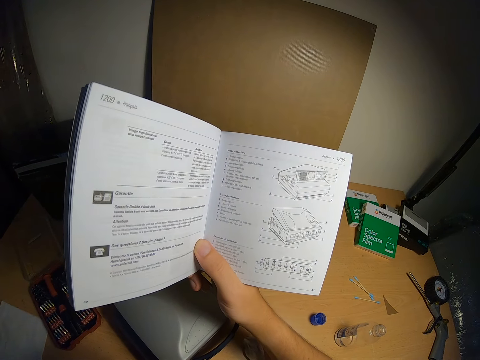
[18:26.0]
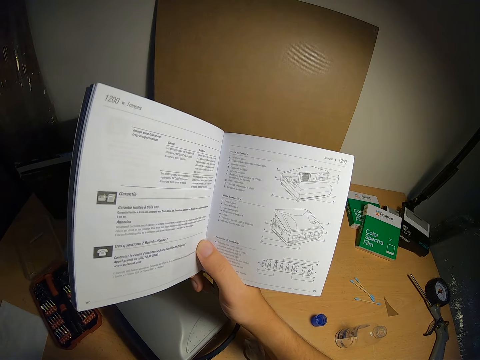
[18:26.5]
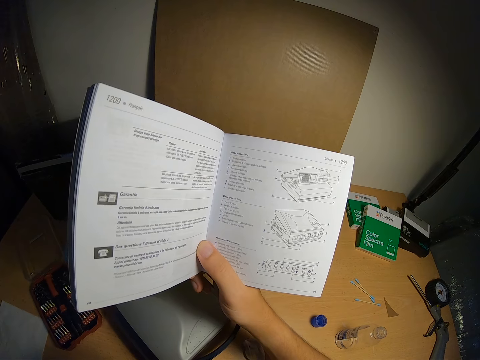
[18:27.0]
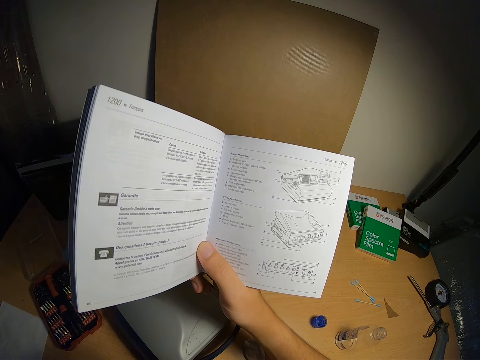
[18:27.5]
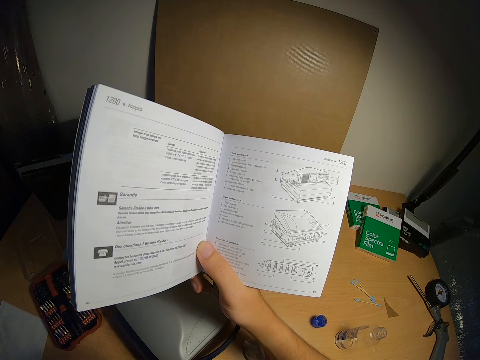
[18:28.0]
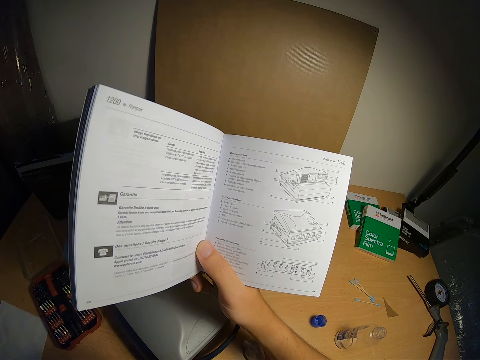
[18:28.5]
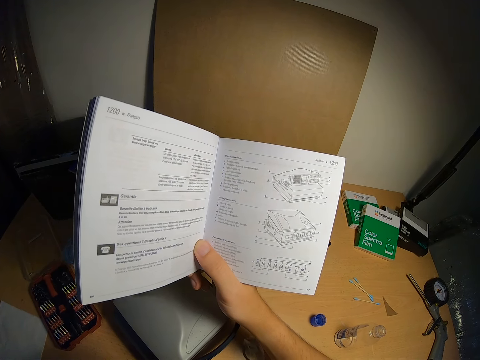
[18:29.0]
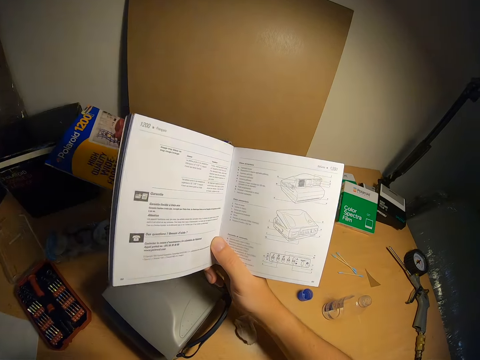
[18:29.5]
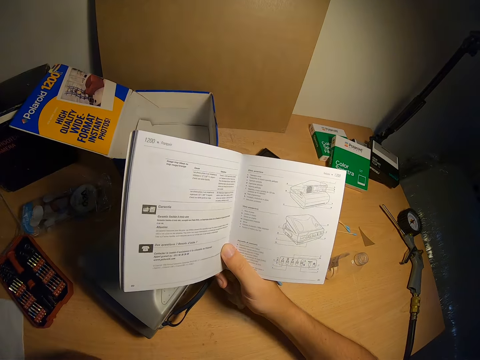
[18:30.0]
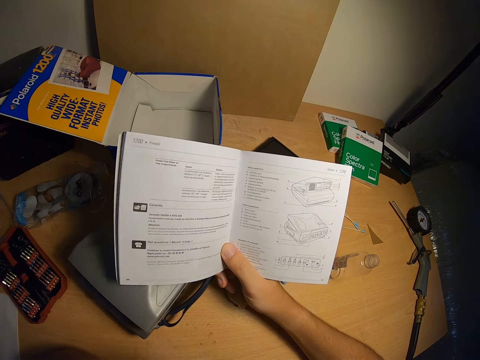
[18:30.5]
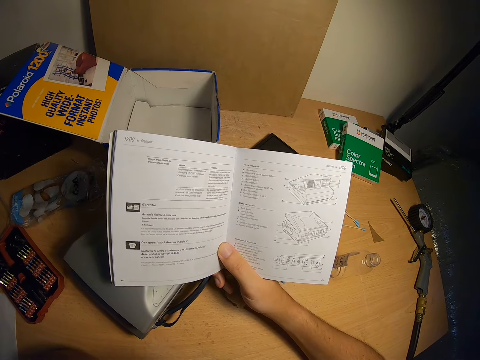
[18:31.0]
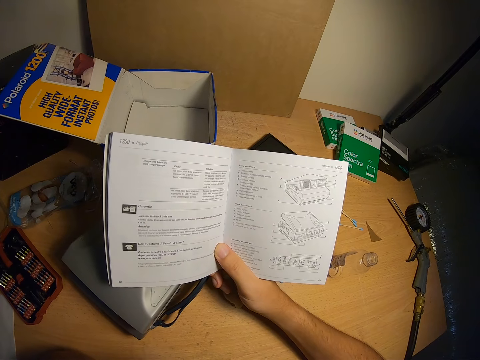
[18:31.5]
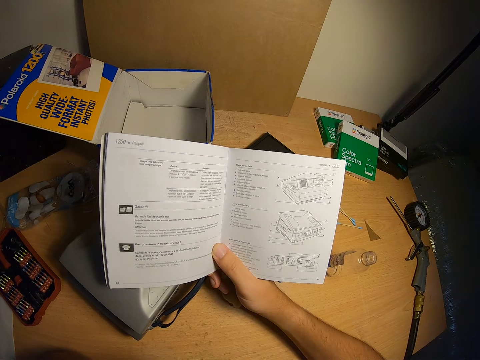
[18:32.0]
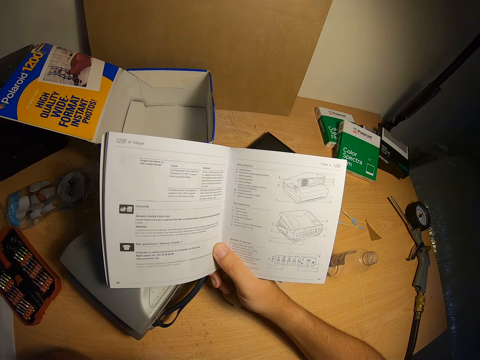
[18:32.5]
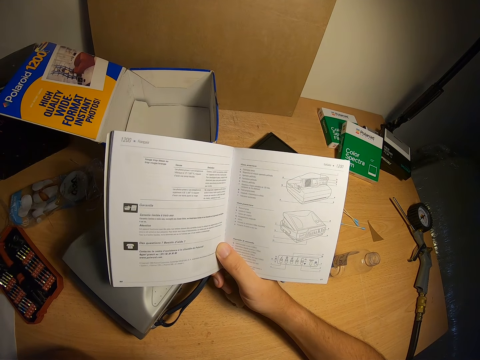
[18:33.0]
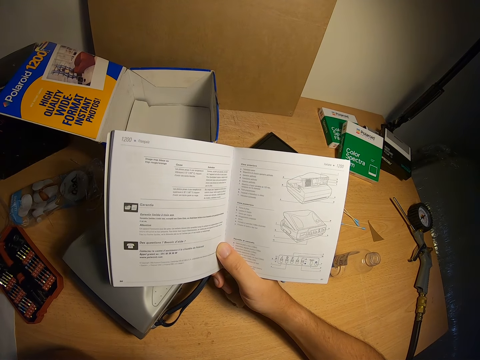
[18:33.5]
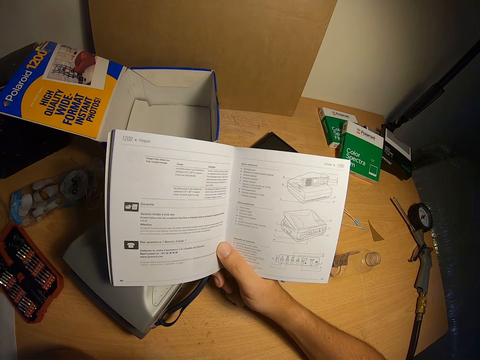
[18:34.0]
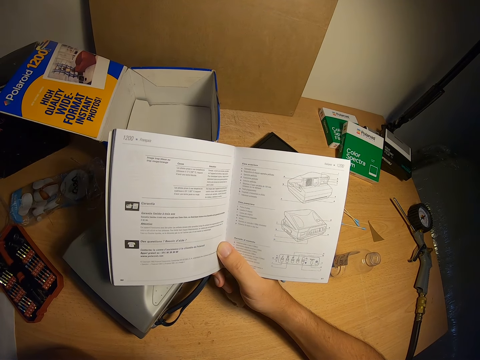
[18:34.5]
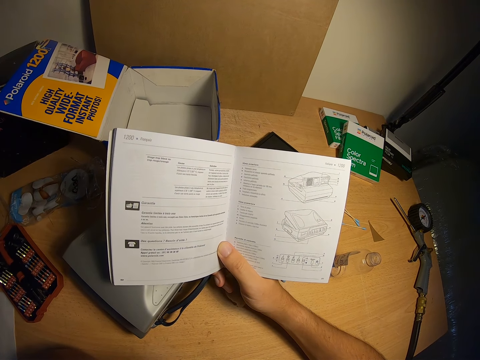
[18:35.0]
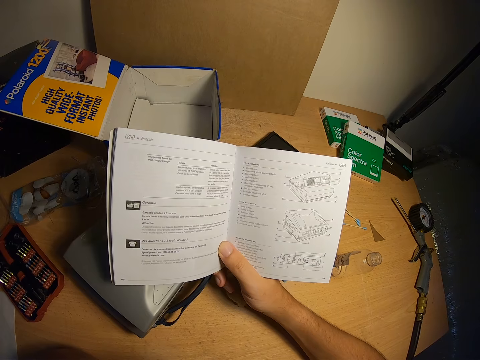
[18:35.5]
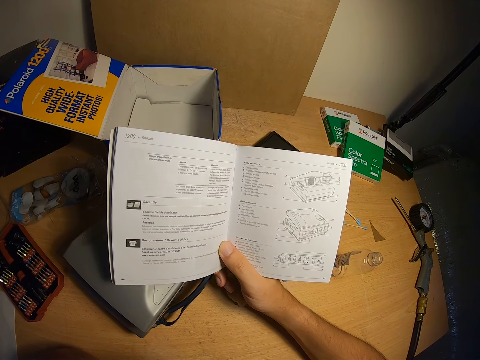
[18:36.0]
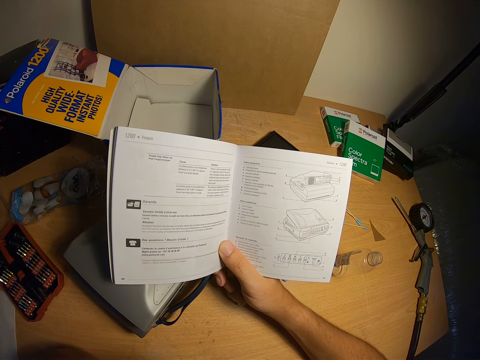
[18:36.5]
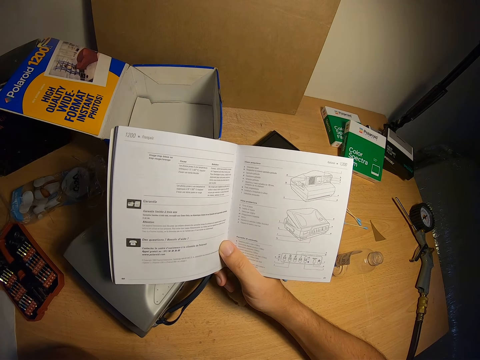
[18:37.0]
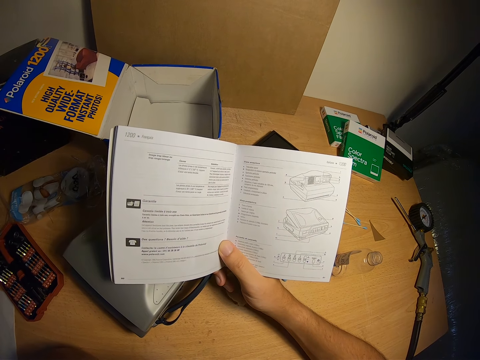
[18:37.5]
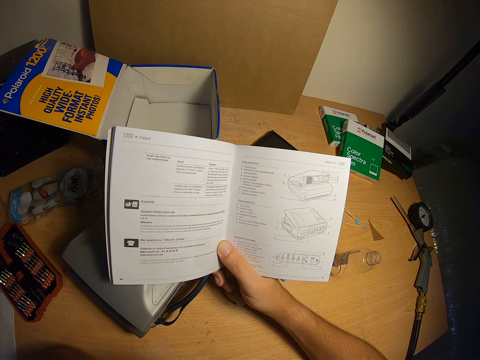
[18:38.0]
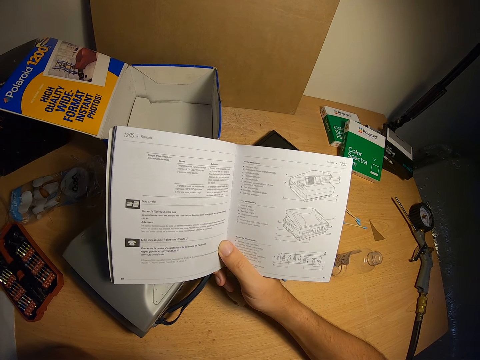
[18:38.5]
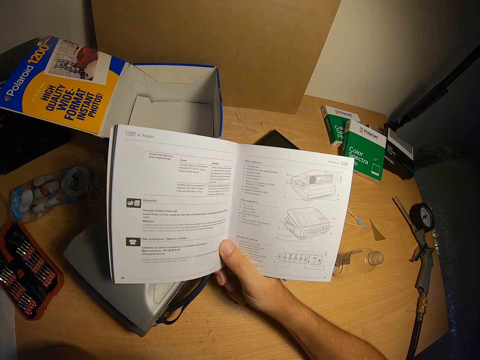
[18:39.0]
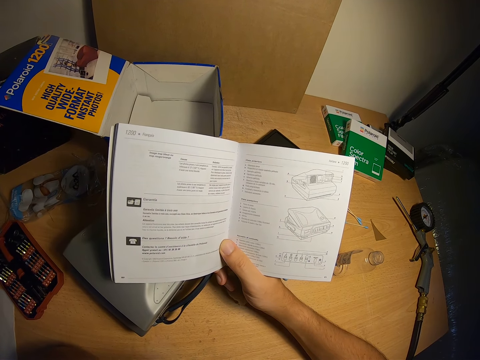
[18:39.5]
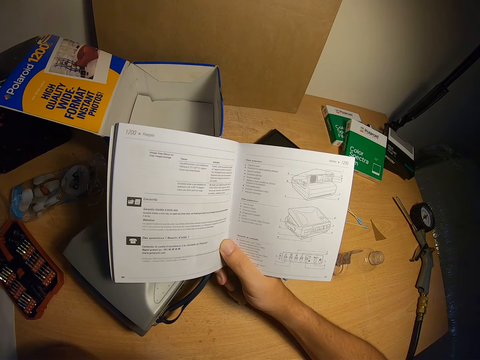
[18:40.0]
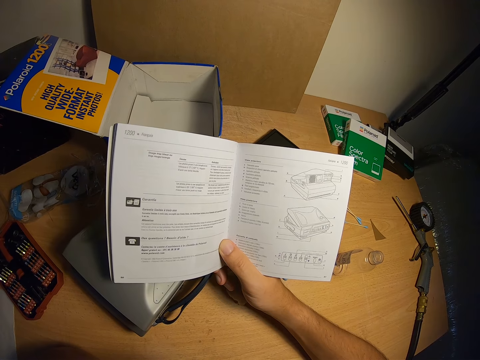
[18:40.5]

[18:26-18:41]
The camera wearer places his right hand on the table.

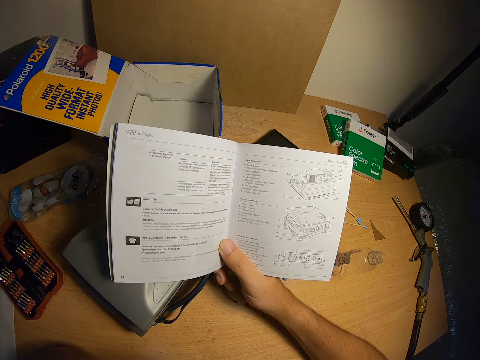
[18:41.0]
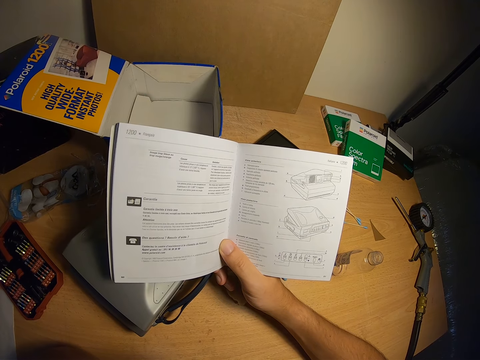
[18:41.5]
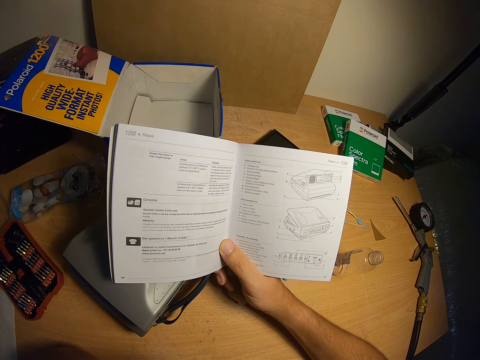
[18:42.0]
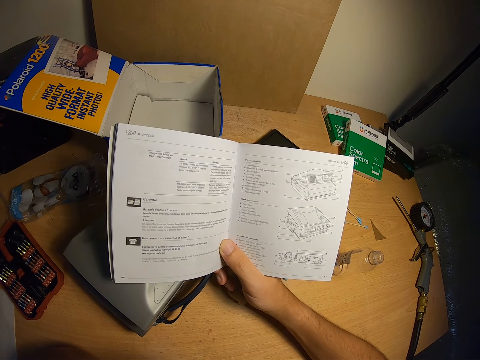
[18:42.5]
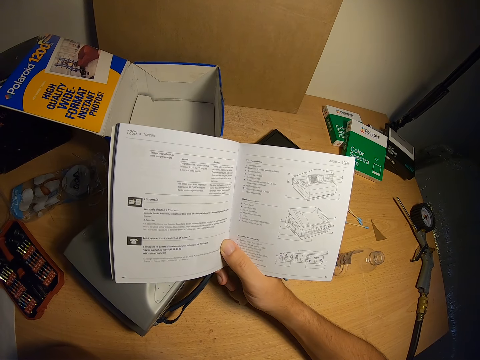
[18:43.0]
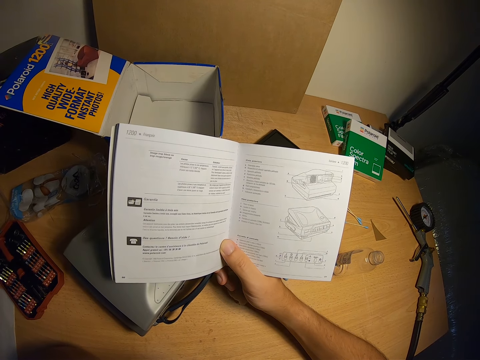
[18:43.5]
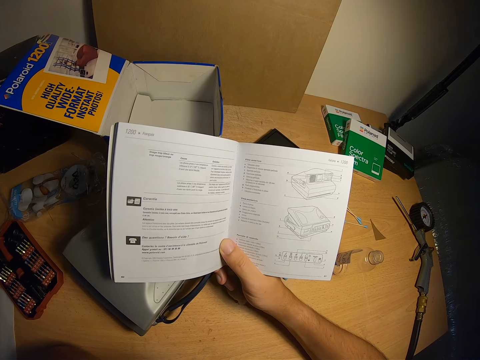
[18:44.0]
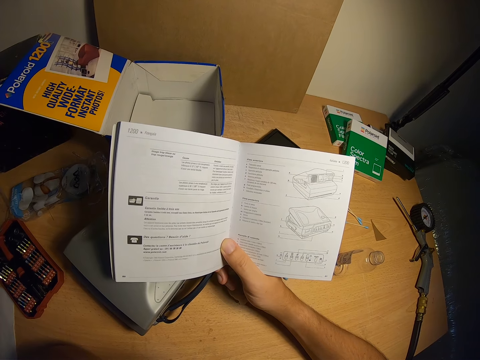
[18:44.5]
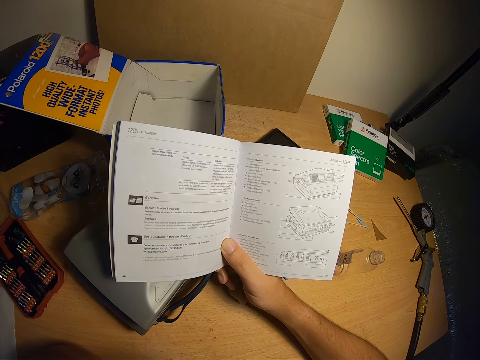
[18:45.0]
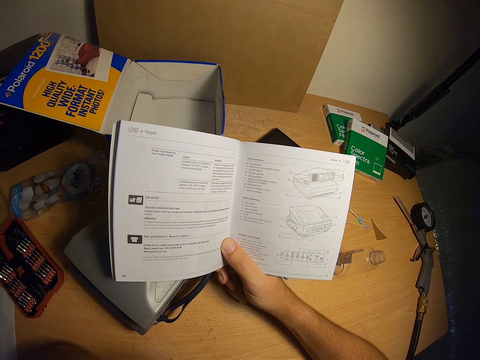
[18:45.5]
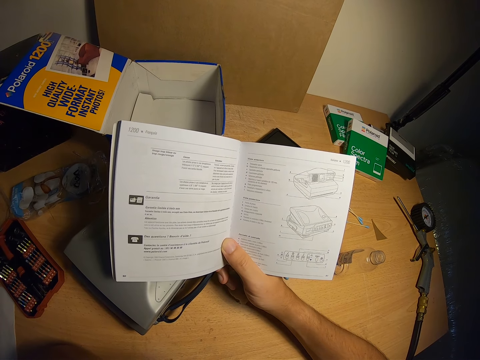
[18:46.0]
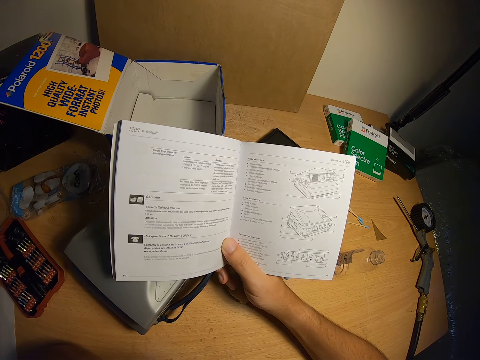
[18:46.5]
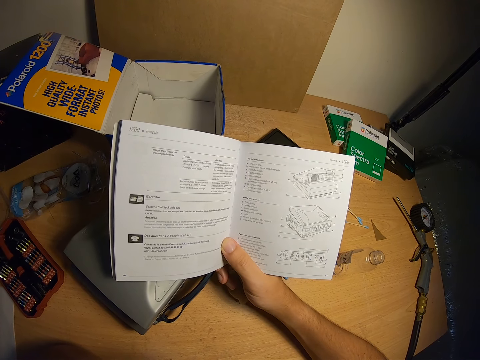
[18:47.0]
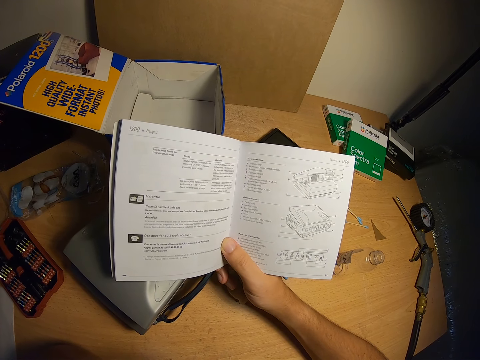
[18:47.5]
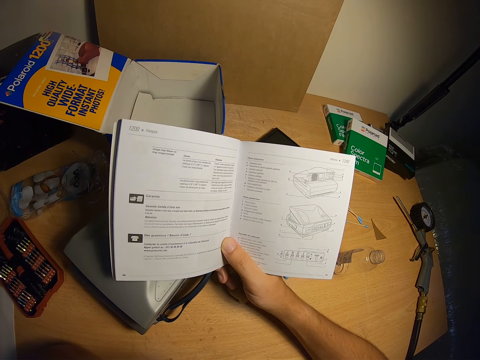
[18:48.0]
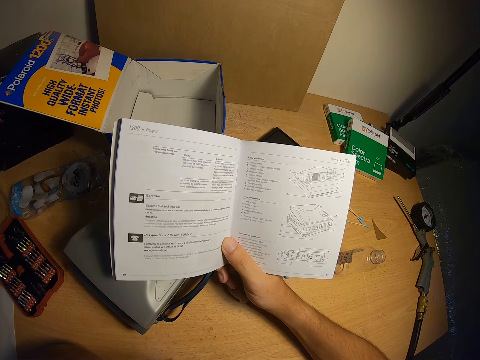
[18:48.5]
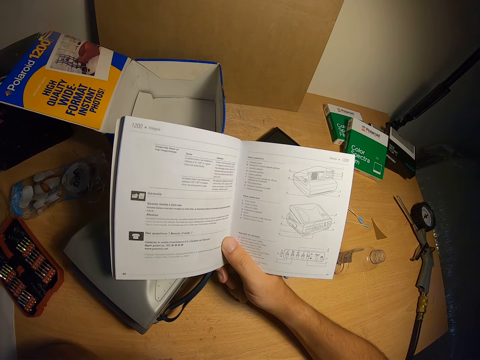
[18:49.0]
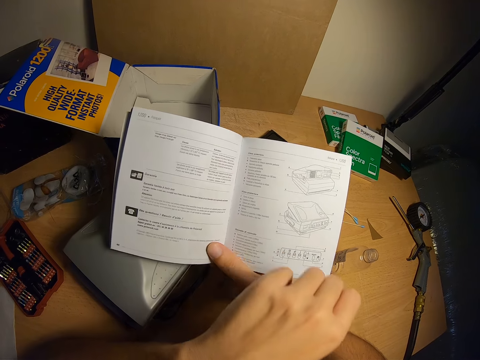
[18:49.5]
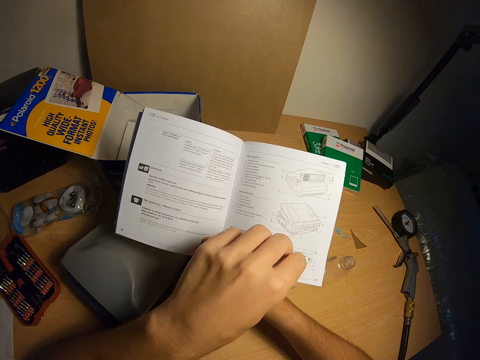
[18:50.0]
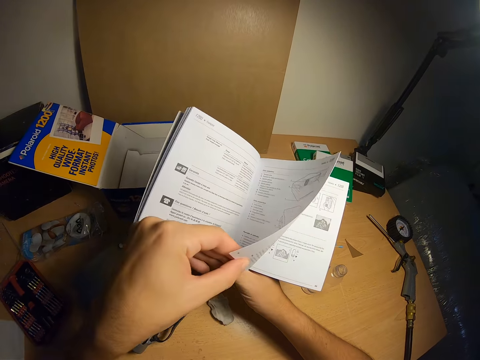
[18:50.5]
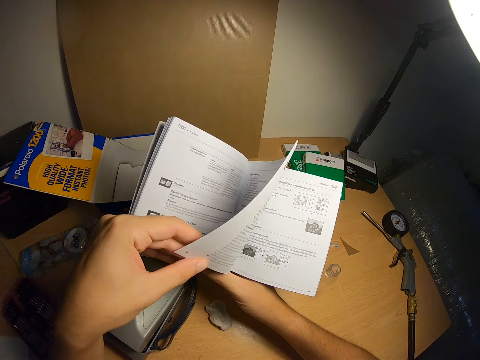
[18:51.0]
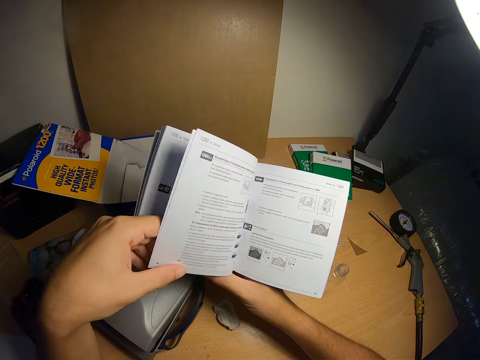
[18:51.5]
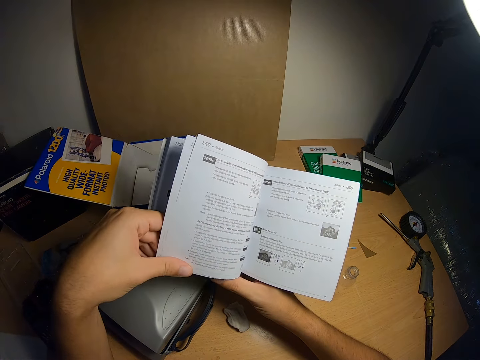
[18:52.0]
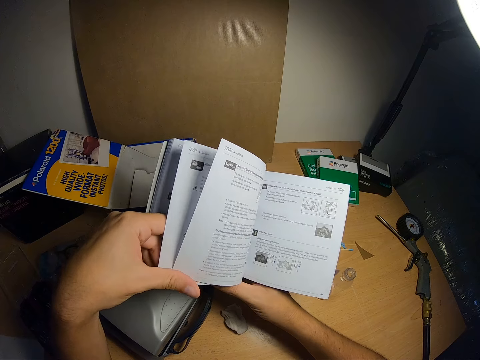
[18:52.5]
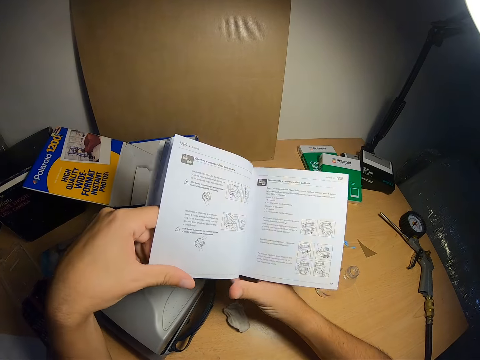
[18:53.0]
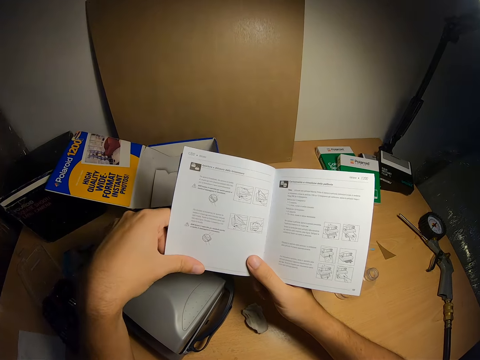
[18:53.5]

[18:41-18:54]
The camera wearer flips through the pages of the book with his left hand. He removes his left hand from the book.
